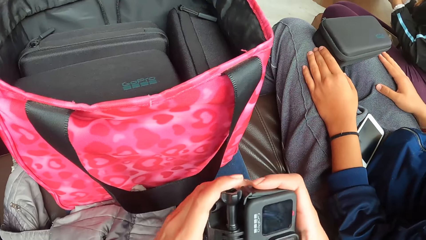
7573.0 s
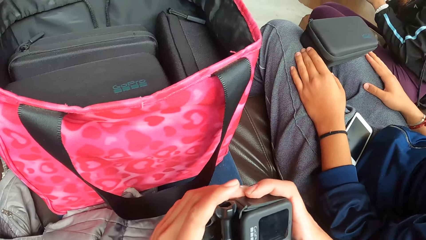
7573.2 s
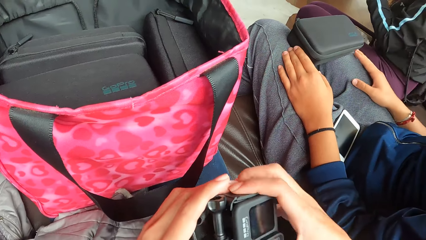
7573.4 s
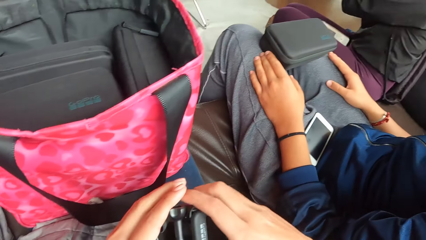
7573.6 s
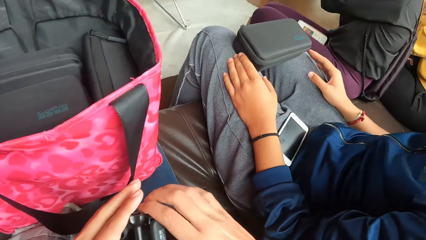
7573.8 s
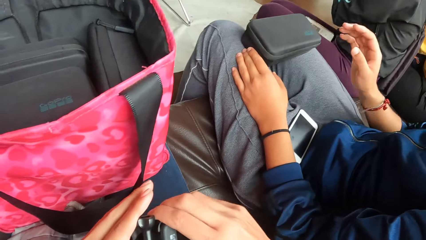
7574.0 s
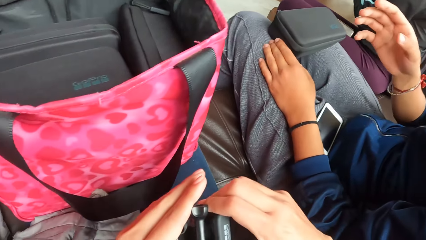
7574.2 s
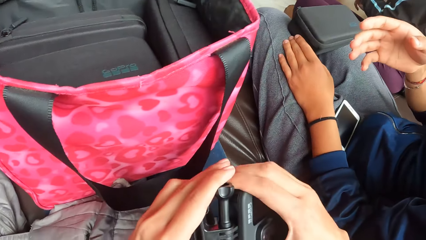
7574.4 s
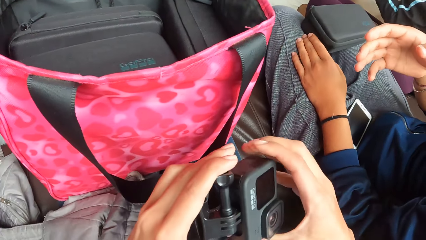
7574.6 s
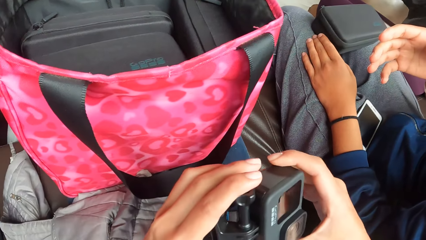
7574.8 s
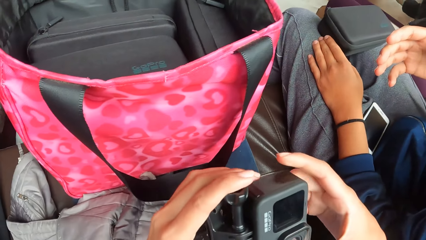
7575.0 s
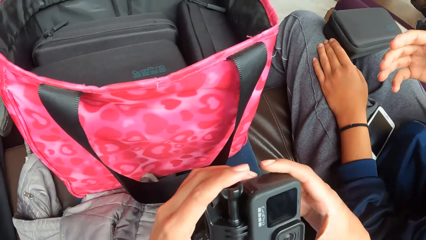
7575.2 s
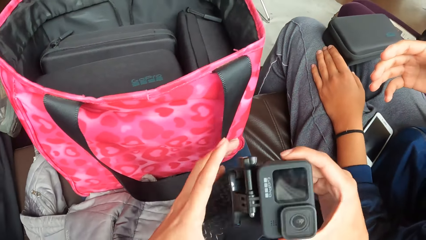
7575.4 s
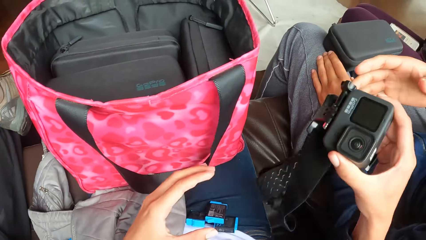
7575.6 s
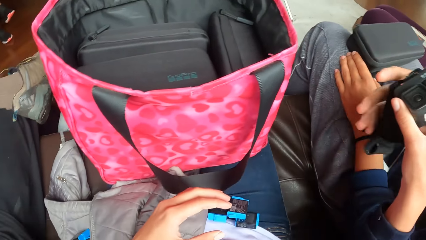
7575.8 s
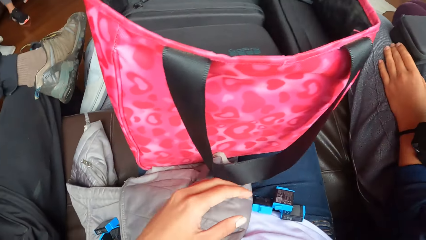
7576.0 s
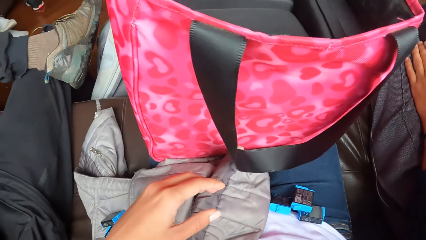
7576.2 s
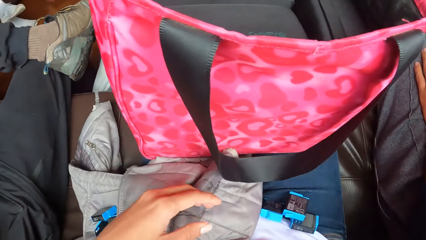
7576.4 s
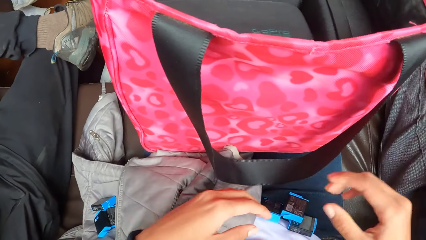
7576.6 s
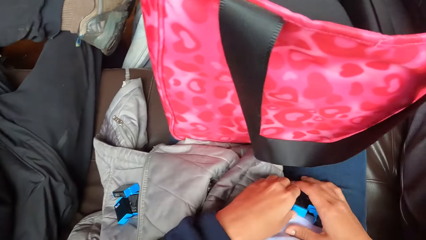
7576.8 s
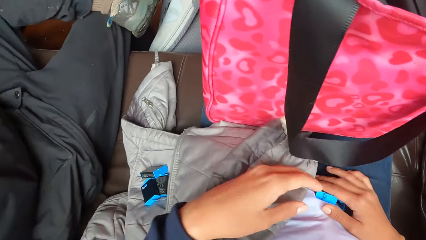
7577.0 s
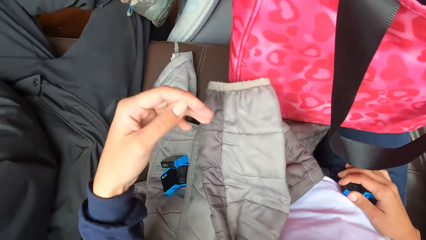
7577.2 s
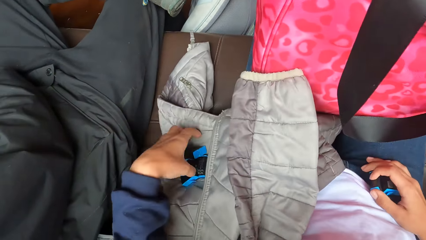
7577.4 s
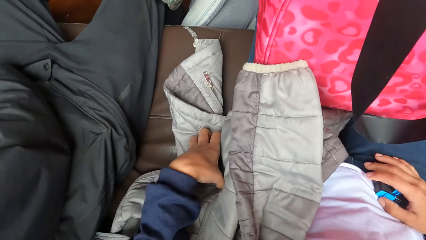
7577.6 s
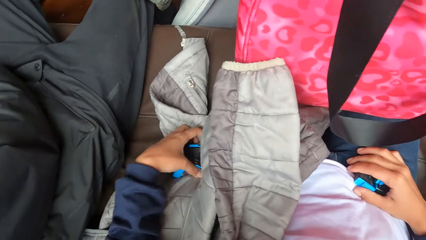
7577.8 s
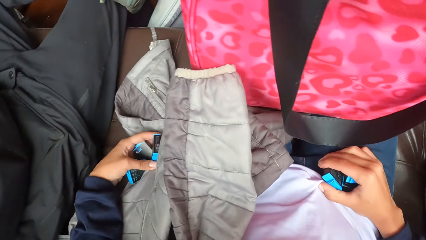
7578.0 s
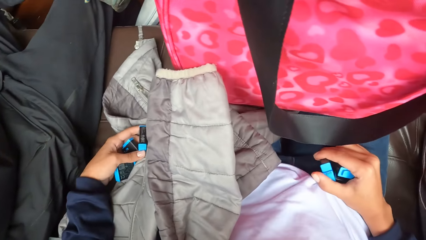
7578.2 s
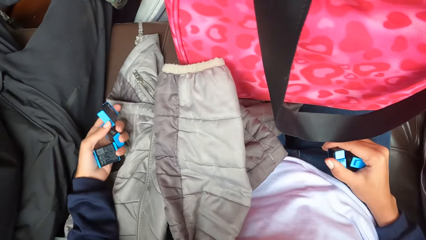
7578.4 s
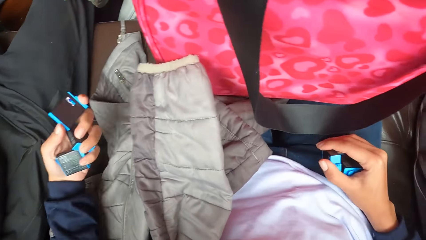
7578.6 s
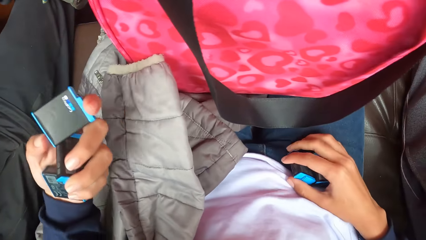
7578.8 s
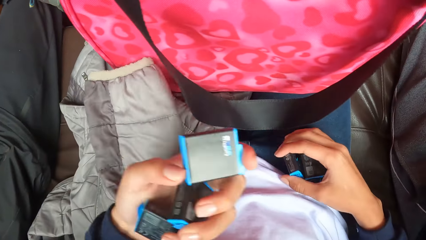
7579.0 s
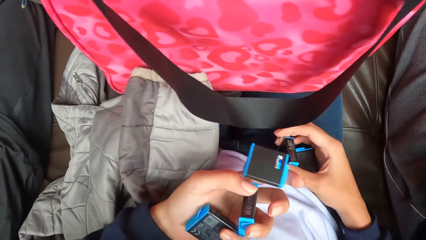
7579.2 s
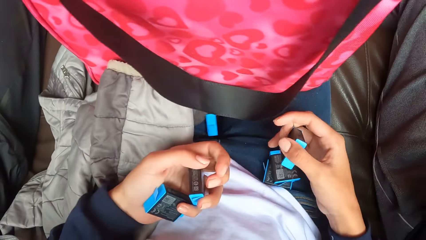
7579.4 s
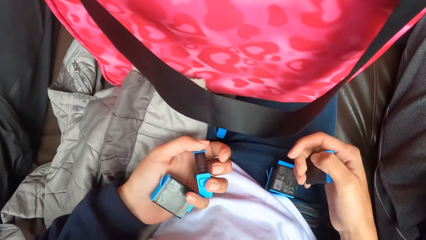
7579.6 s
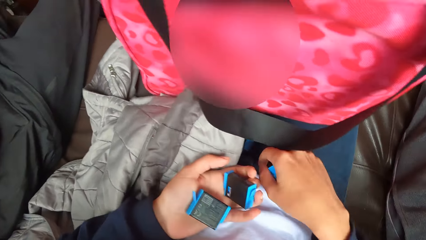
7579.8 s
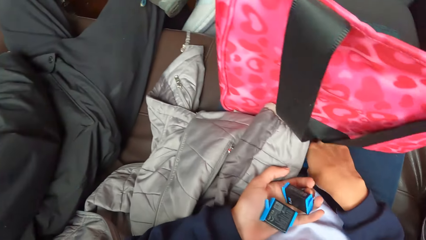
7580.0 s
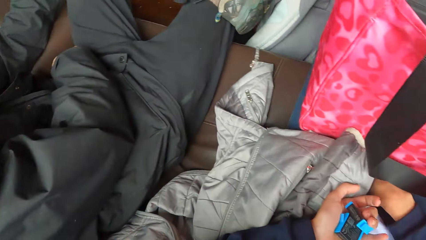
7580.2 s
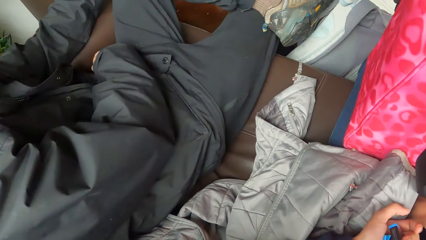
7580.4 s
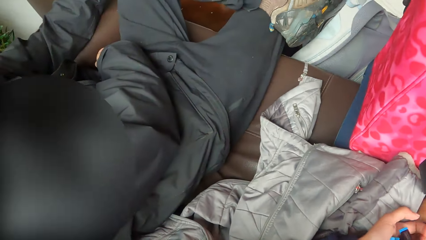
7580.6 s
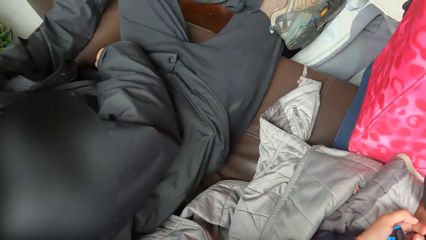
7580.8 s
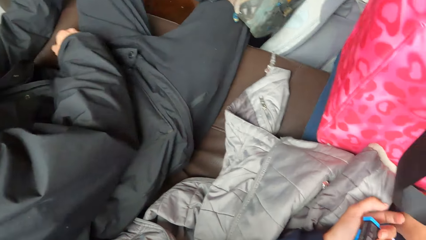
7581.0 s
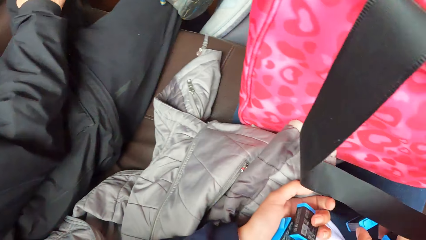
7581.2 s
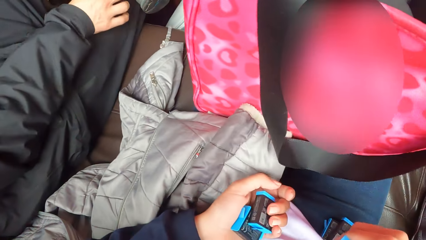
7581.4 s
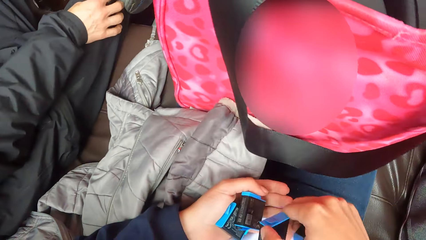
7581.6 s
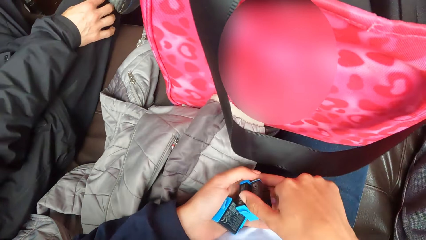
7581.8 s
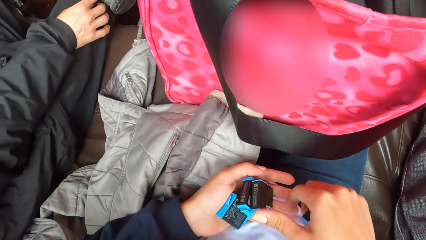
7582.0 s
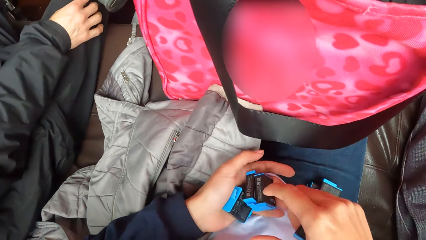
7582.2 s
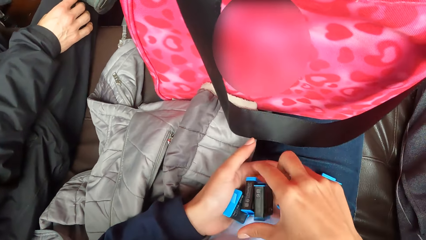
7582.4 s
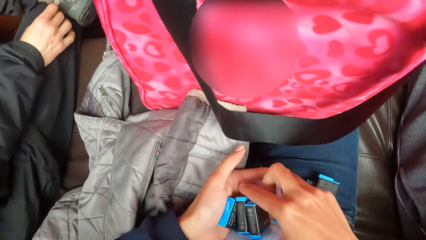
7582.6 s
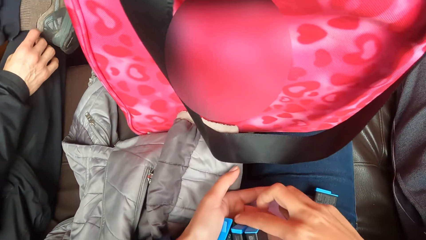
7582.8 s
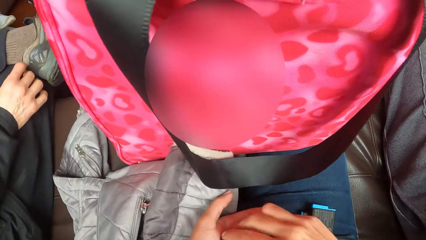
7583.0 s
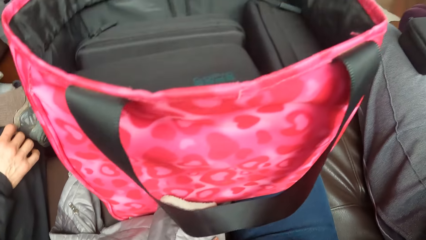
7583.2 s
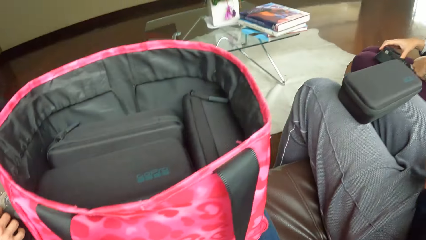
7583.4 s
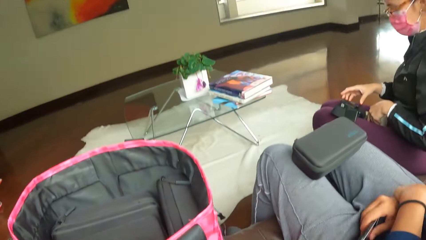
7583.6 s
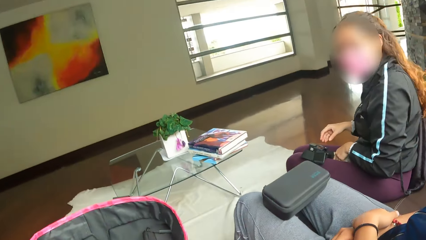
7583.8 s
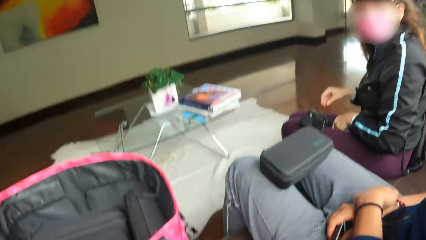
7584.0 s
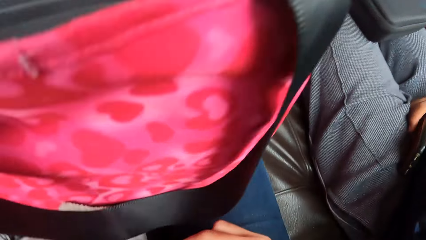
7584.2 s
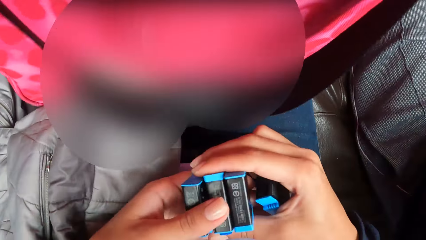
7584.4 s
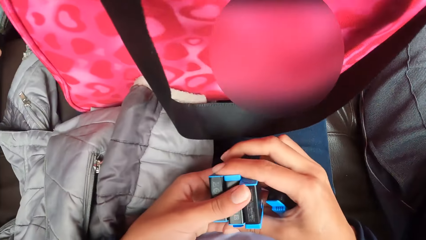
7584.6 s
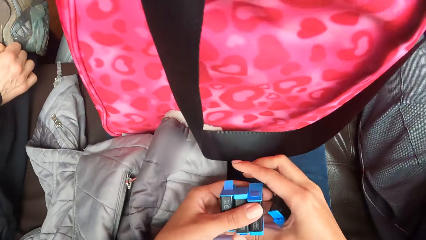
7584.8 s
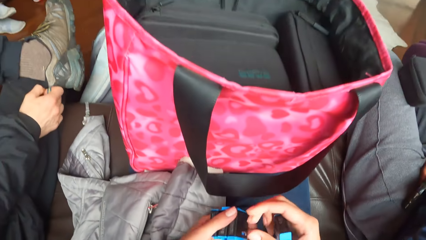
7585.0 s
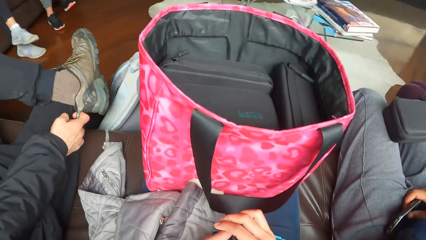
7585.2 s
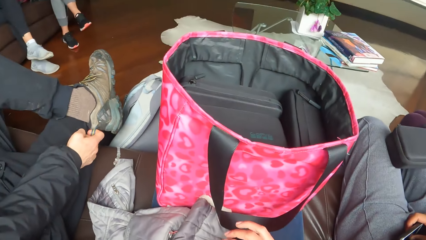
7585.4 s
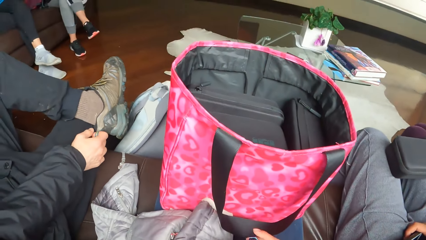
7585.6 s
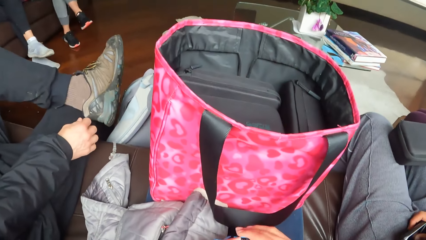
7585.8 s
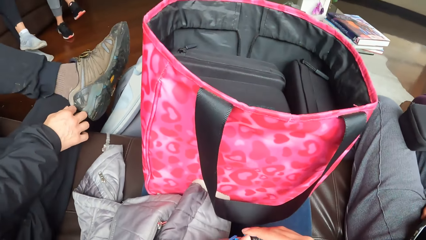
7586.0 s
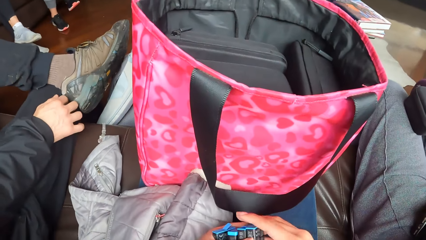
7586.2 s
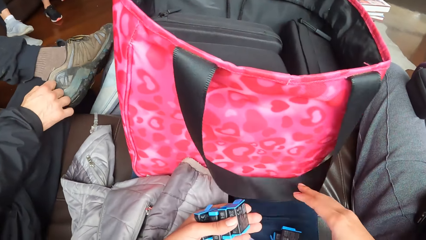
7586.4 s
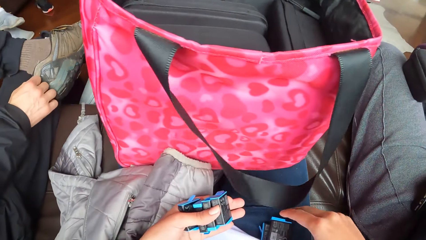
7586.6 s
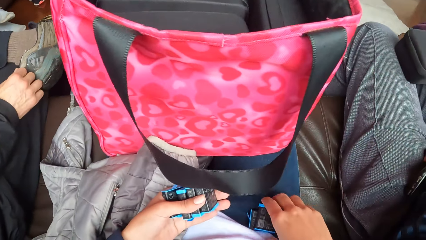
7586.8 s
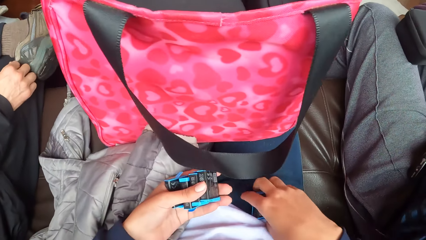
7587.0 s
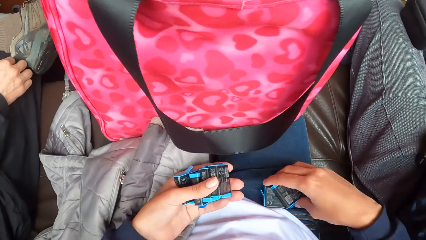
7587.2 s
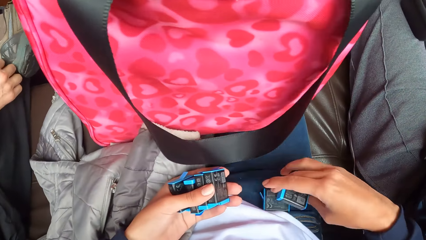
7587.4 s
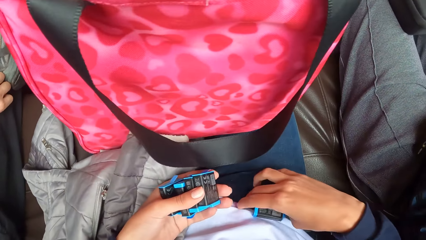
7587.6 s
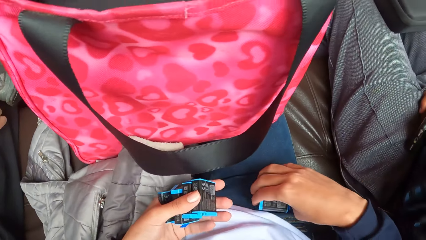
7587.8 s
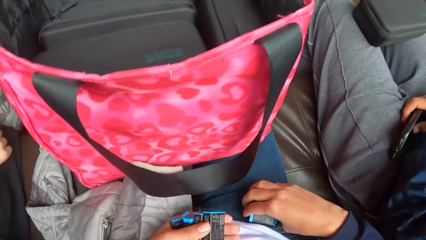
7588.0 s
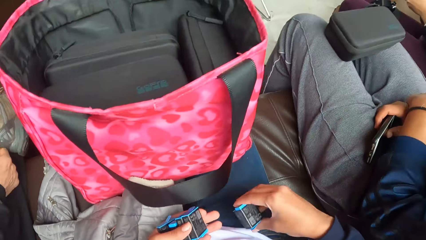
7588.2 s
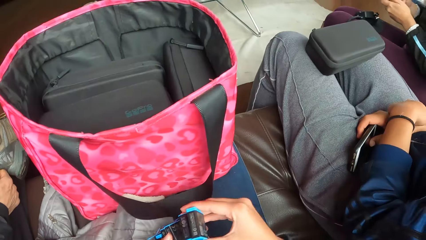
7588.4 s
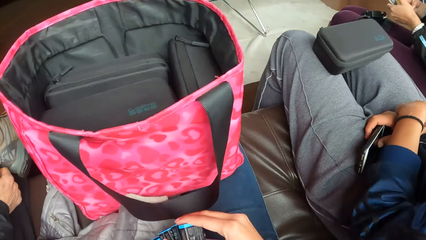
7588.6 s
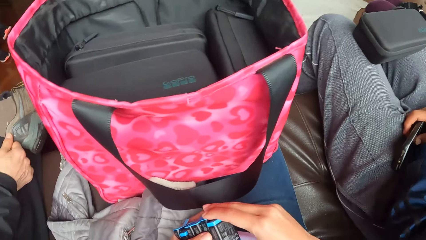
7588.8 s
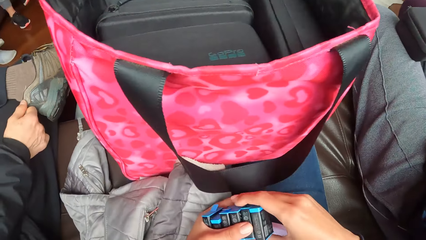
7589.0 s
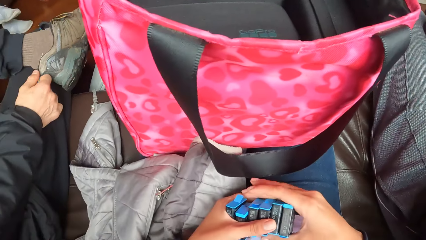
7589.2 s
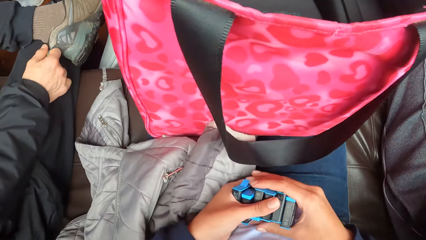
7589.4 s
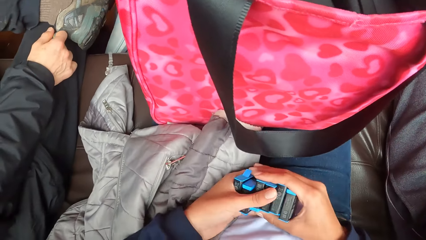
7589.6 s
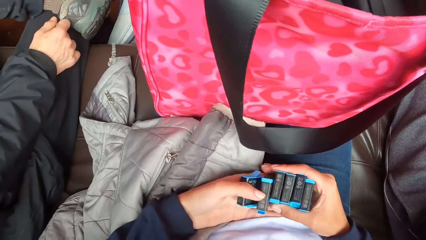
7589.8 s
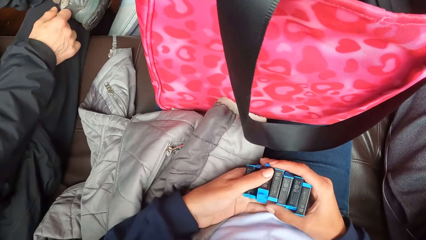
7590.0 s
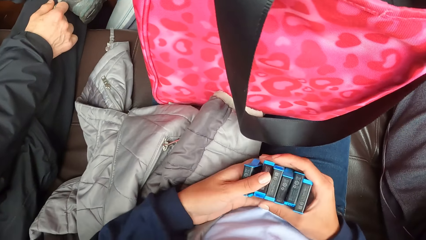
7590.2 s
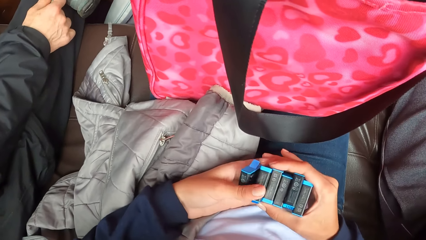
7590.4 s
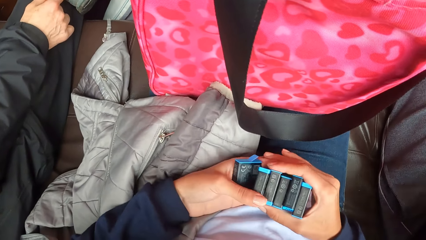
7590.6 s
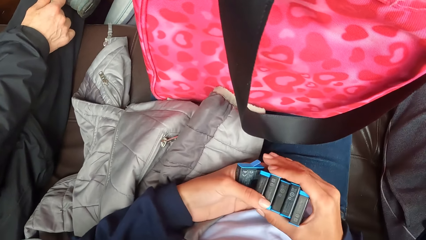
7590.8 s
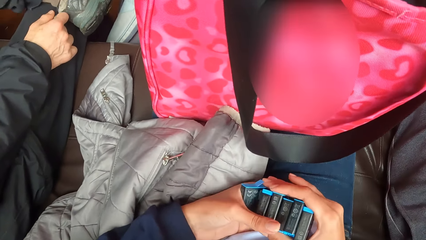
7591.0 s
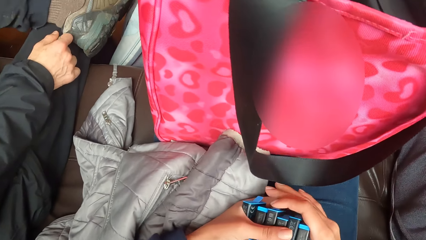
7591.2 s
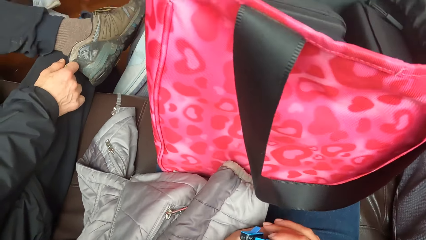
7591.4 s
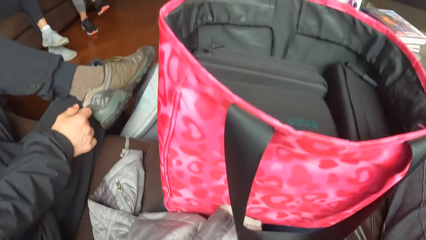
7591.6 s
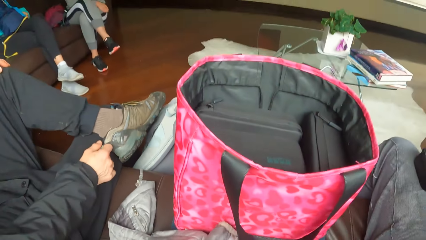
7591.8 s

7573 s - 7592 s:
The camera wearer adjusts the camera with both hands. She passes the camera in her right hand to a woman's right hand. She adjusts the batteries on her thigh with her right hand. She picks a battery with her left hand from the sofa. She picks the battery from her thigh with her right hand. She drops a battery in her left hand on her thigh. She picks the battery from her thigh with her right hand. A man sits beside the camera wearer. The camera wearer places the battery in her right hand into her left hand. She passes the battery in her right hand to her left hand. She does so again. She organizes the batteries in hand. She picks the battery from her thigh with her right hand. She does so again. She passes the battery in her right hand to her left hand. She adjusts the batteries in her hands.
